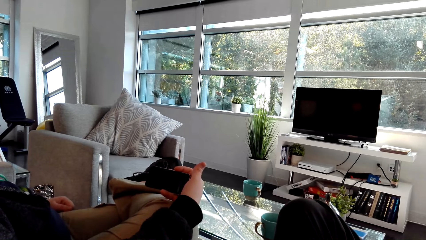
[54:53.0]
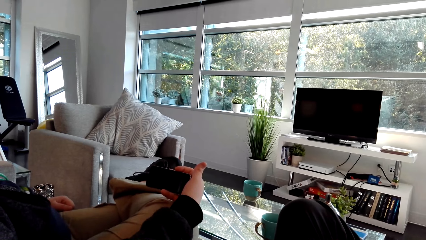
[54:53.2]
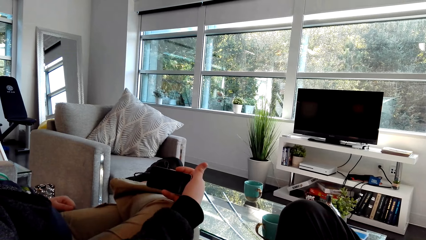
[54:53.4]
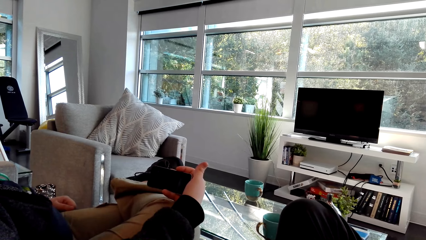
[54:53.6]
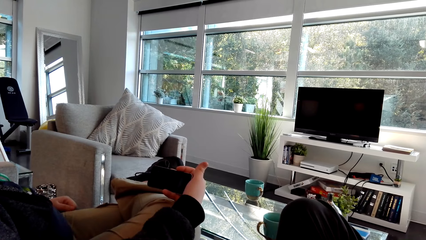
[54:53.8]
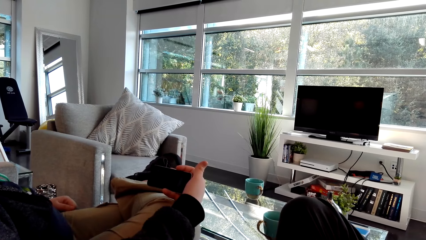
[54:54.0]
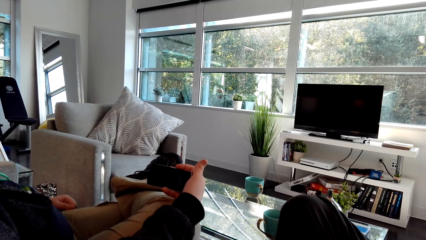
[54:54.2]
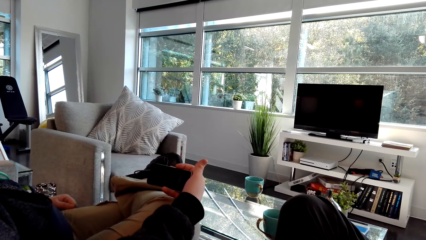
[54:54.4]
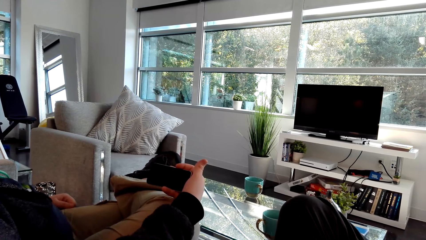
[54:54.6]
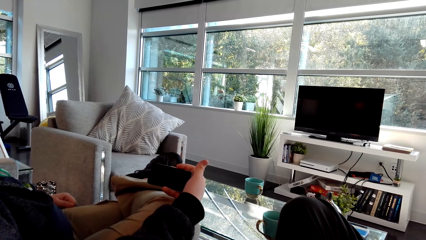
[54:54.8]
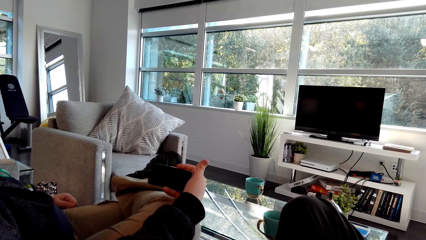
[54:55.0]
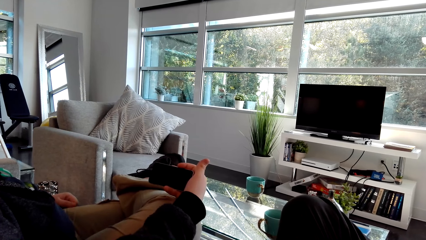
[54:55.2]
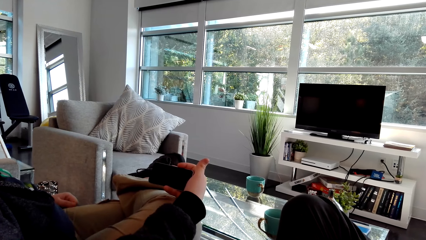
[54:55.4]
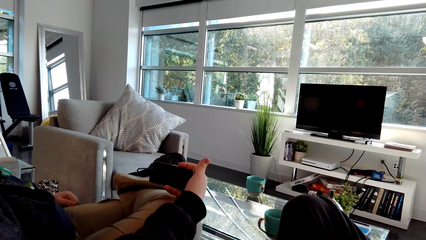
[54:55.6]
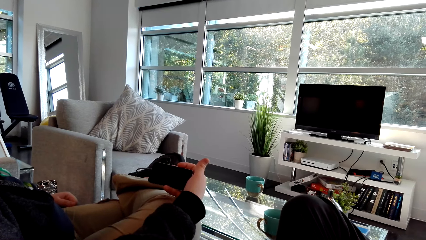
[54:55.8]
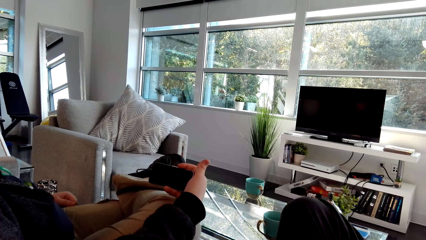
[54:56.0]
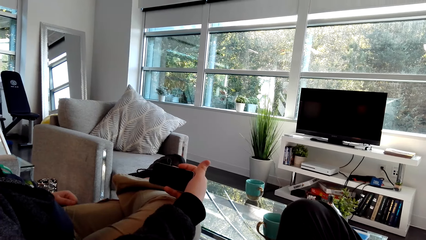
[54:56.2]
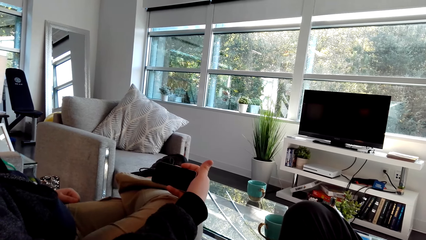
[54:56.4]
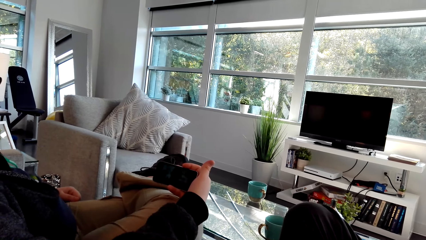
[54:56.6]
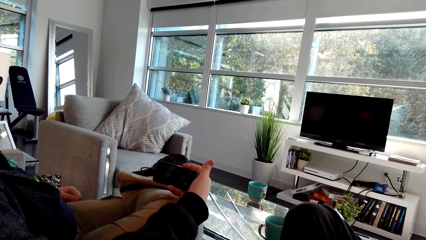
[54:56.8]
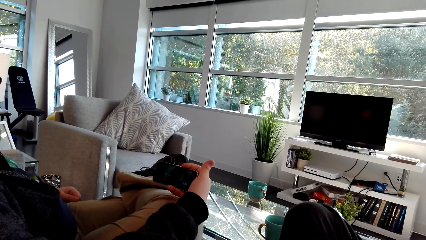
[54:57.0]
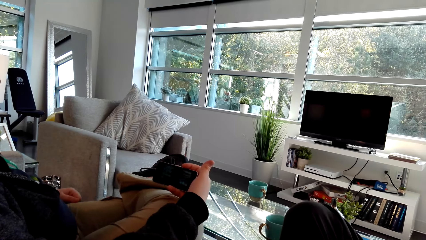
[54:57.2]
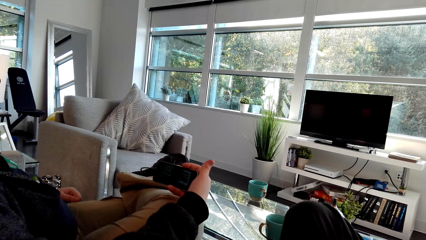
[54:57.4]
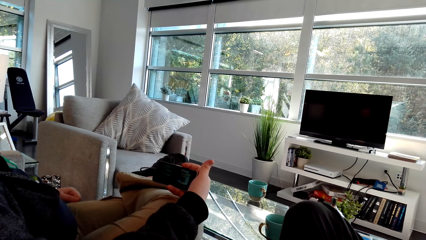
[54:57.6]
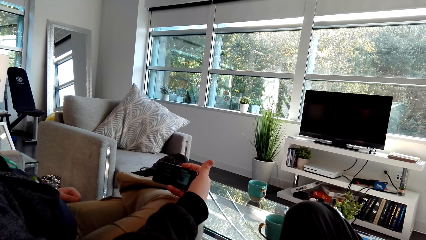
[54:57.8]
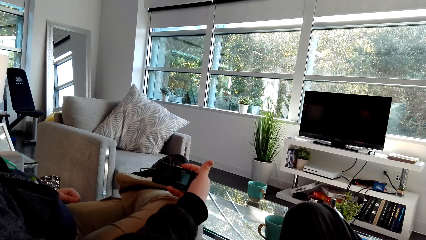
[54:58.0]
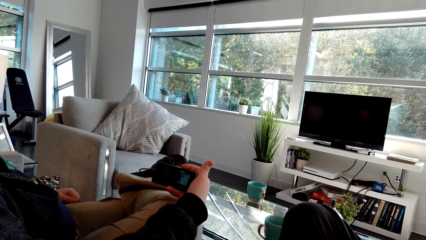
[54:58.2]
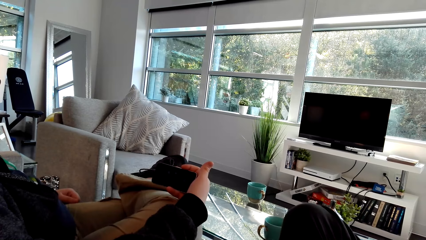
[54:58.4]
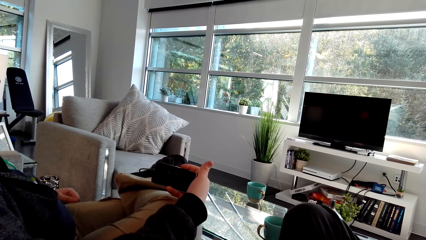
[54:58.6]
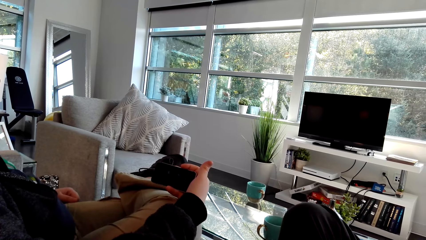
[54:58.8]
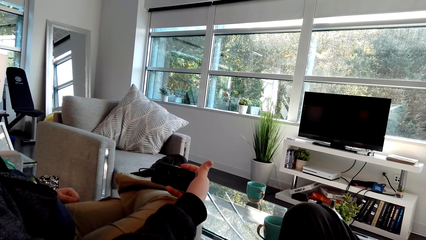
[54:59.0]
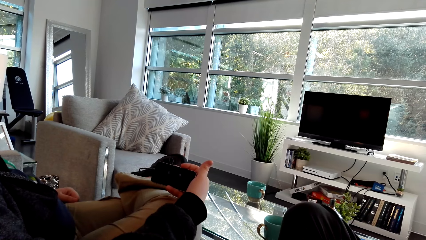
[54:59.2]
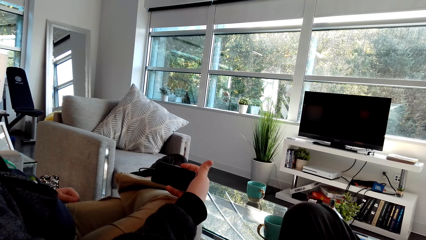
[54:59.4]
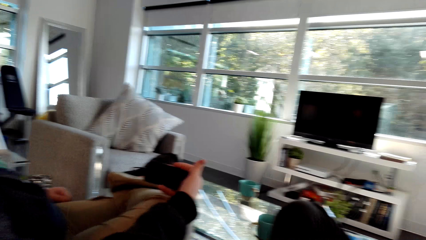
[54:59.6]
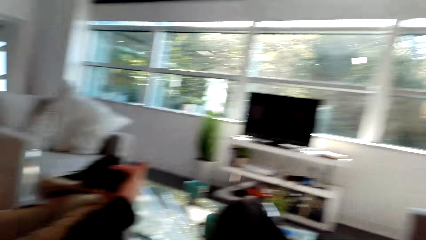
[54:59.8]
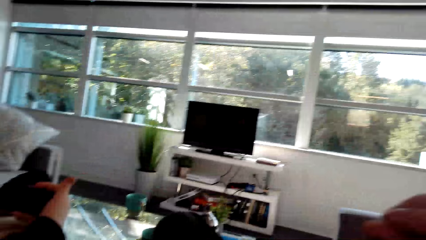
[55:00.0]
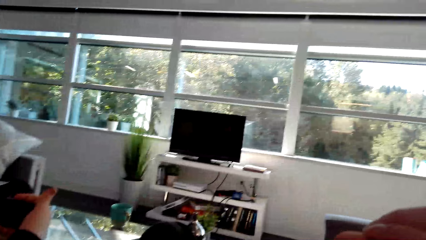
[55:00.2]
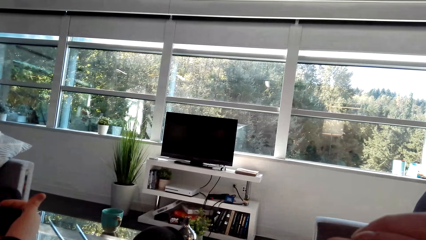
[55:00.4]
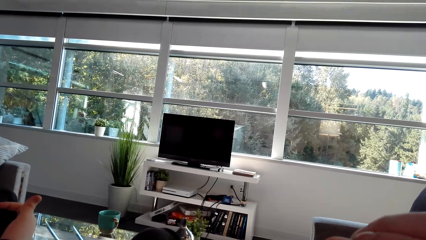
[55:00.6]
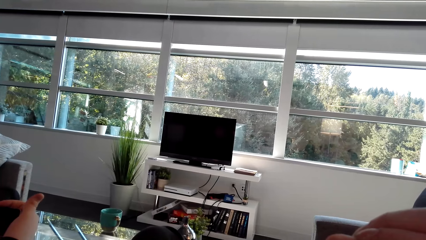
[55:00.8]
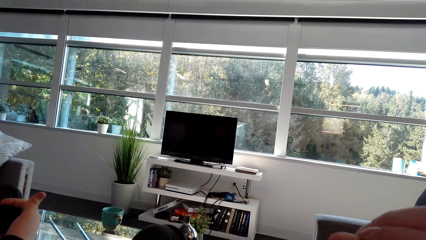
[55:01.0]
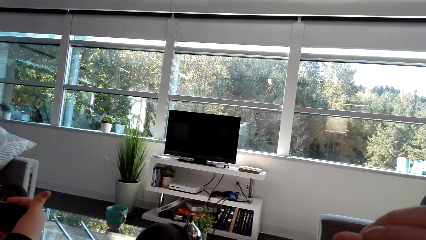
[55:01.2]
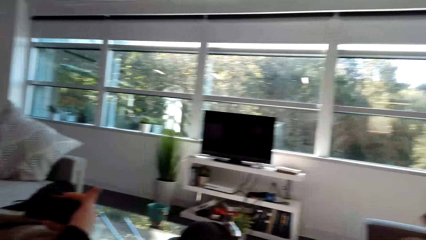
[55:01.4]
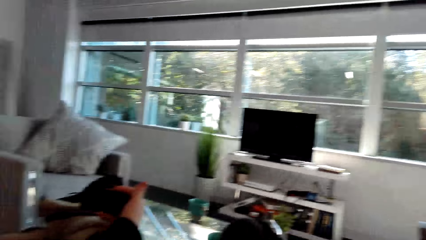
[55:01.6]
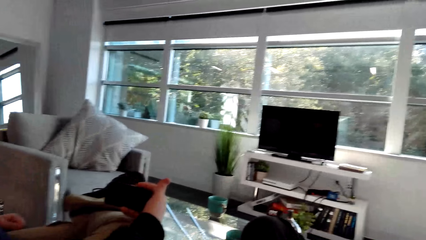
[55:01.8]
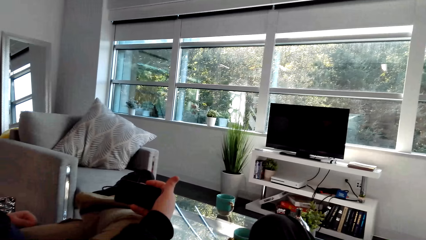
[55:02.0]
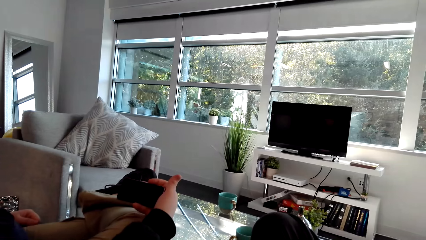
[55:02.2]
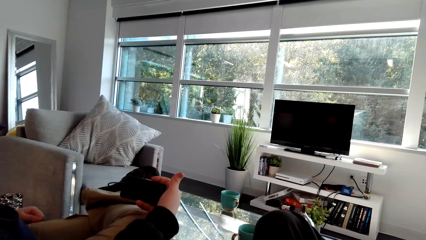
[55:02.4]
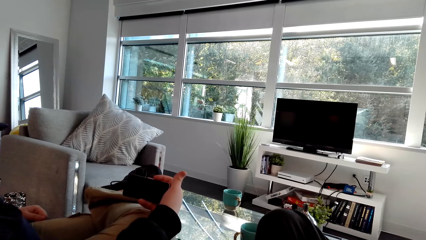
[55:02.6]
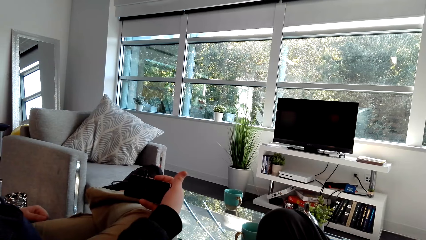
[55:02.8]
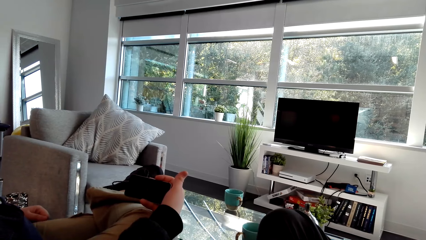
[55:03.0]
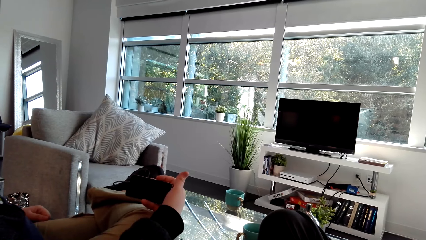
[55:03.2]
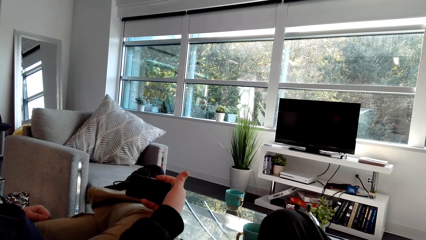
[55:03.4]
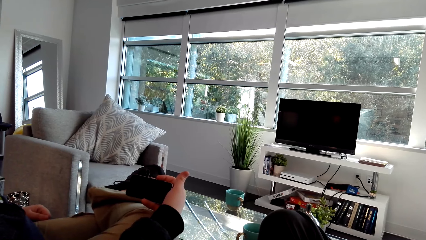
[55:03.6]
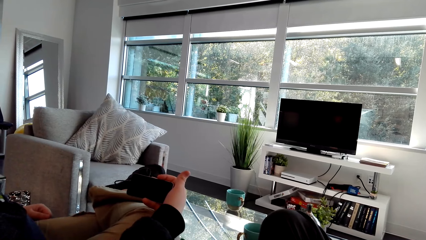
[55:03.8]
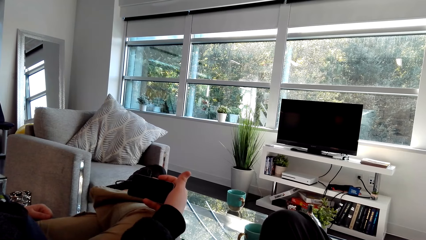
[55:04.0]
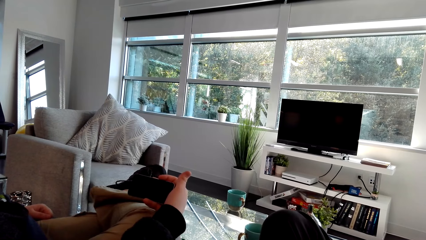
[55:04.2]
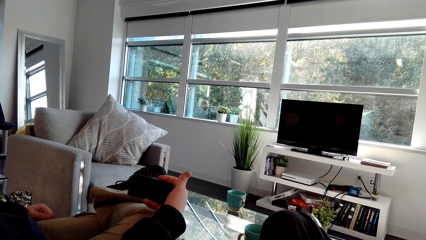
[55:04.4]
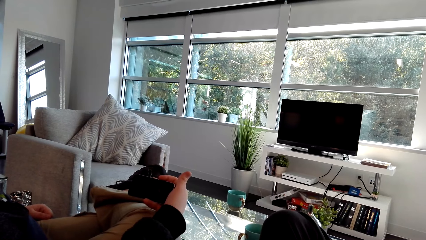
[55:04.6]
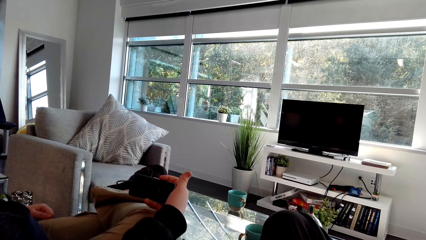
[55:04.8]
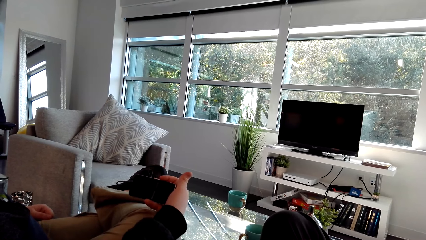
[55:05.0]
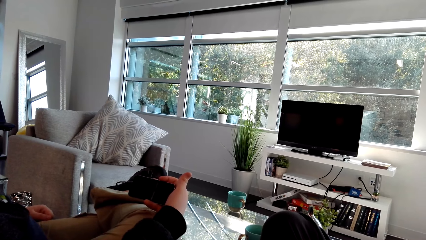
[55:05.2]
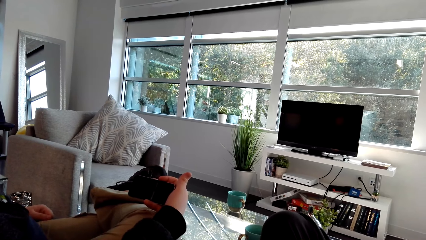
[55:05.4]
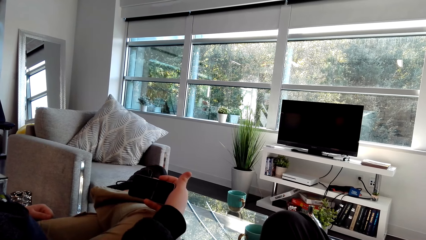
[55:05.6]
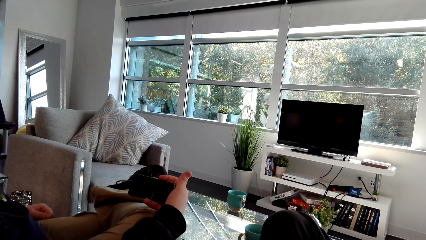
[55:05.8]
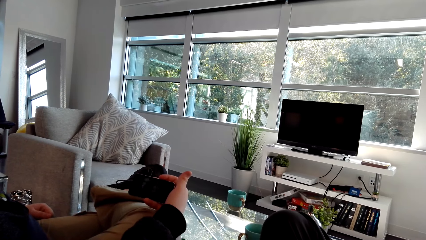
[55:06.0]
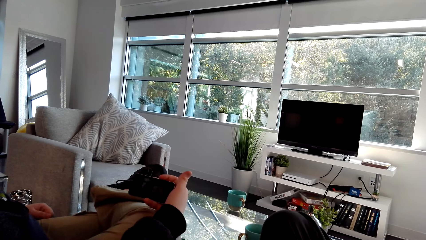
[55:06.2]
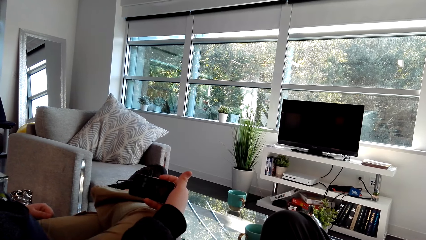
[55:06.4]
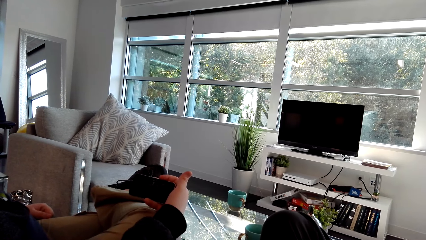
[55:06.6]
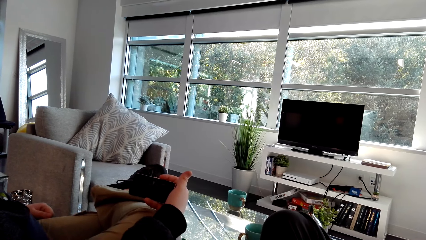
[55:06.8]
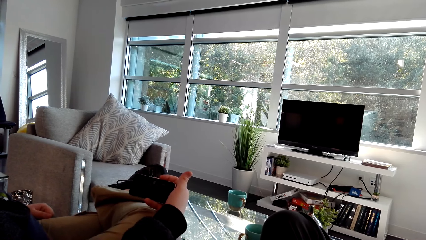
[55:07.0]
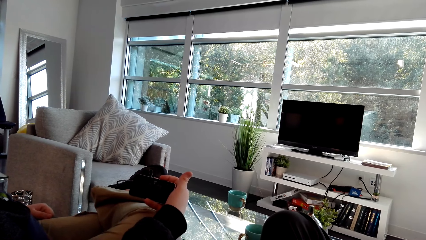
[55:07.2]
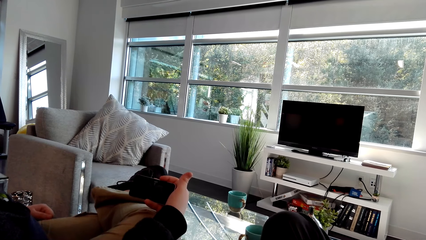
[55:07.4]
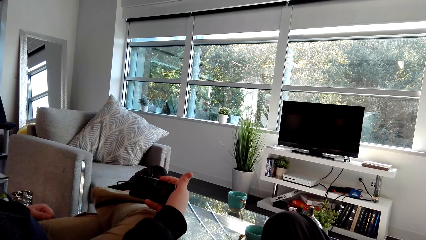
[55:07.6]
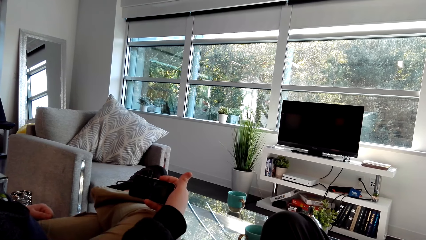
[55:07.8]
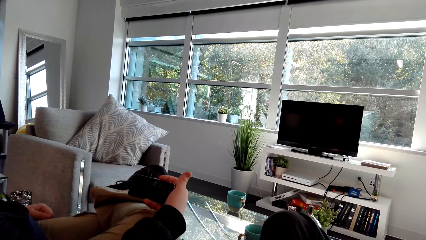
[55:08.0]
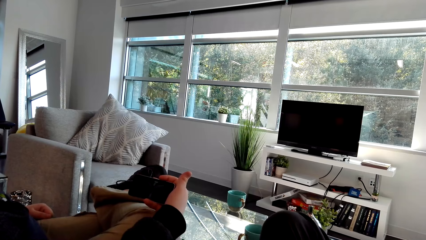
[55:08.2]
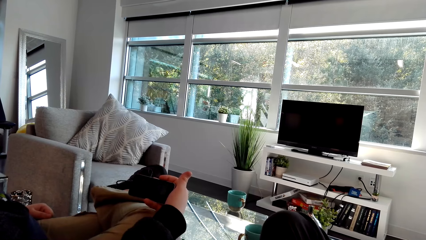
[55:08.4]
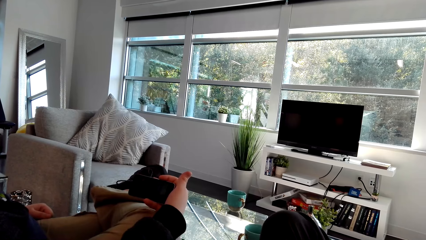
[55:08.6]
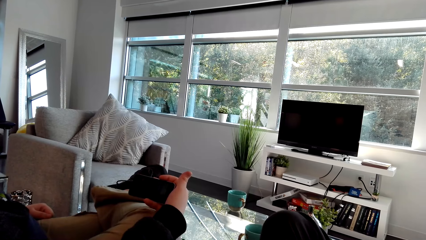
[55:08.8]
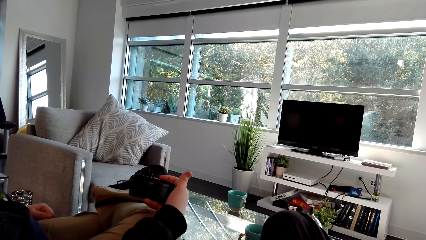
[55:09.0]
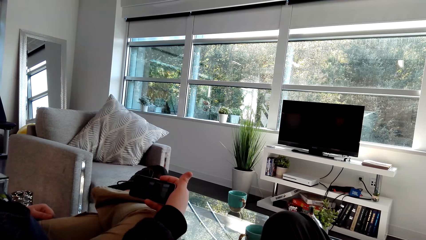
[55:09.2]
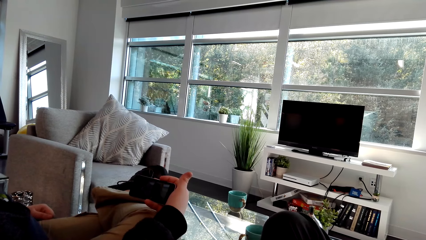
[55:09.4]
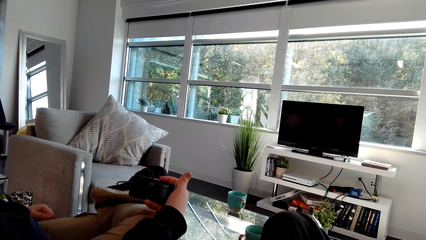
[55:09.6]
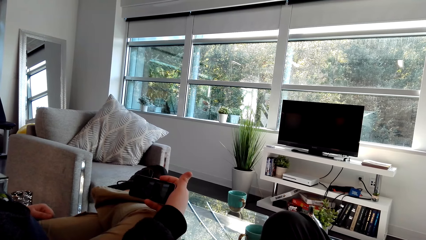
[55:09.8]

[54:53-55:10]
A man moves the leg. The camera wearer looks around. They turn the camera. The man watches the video.
